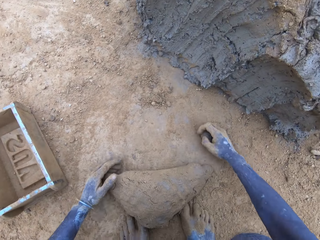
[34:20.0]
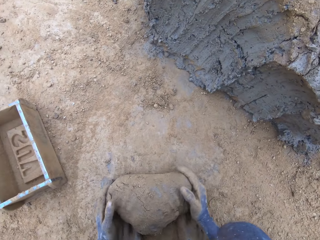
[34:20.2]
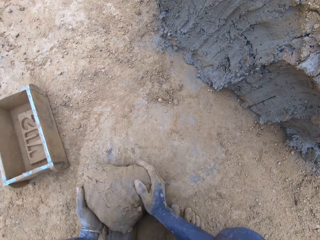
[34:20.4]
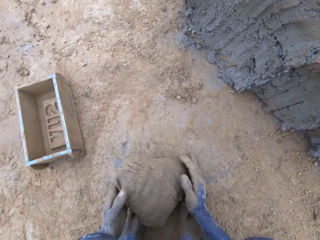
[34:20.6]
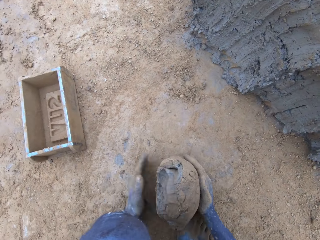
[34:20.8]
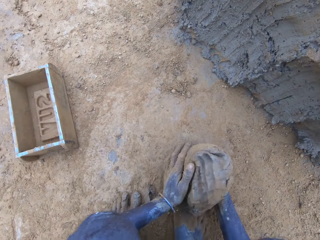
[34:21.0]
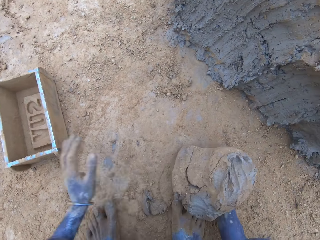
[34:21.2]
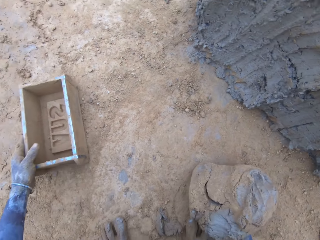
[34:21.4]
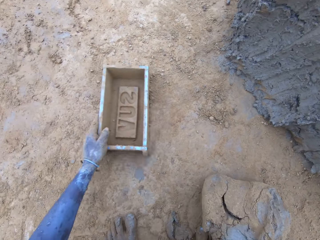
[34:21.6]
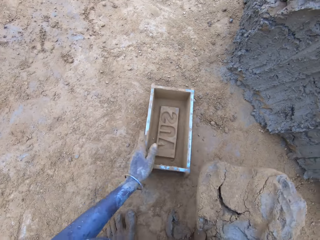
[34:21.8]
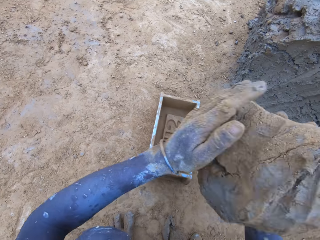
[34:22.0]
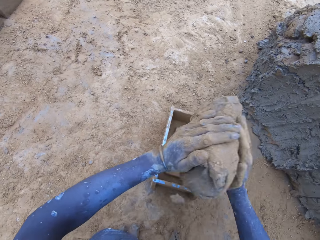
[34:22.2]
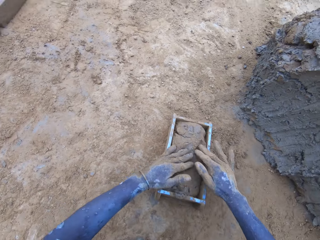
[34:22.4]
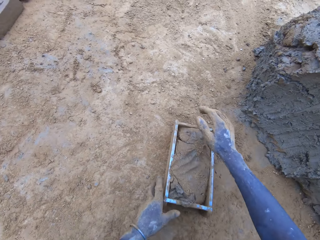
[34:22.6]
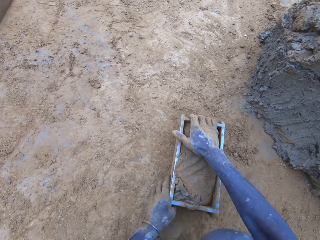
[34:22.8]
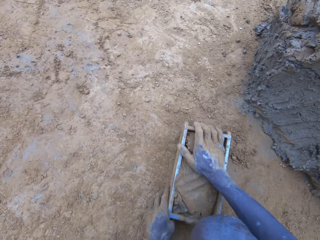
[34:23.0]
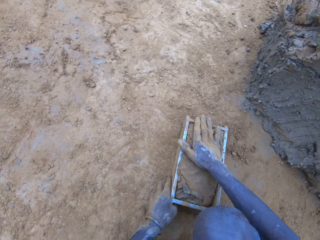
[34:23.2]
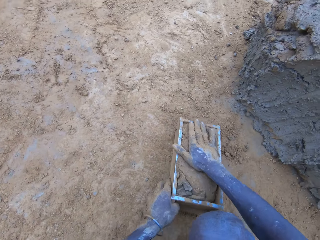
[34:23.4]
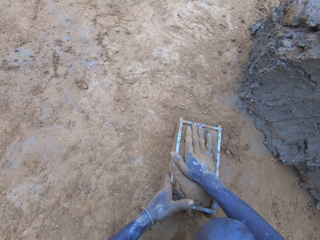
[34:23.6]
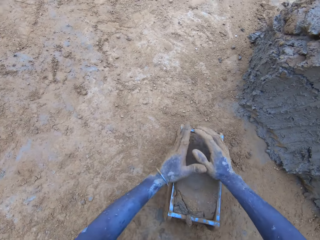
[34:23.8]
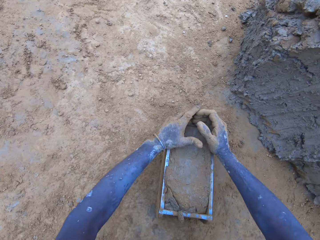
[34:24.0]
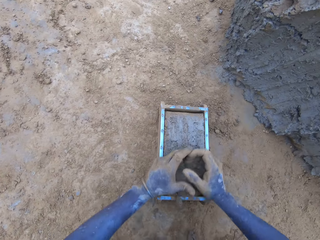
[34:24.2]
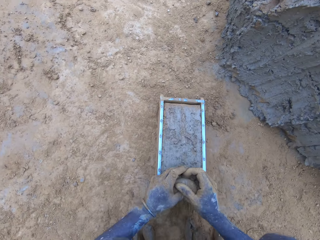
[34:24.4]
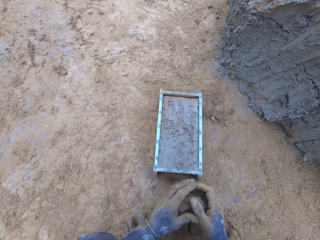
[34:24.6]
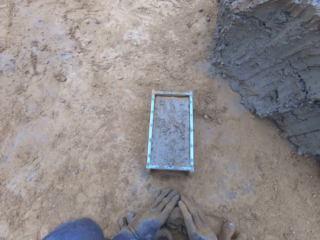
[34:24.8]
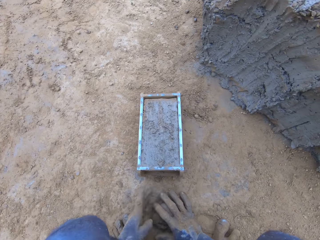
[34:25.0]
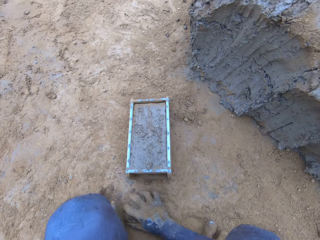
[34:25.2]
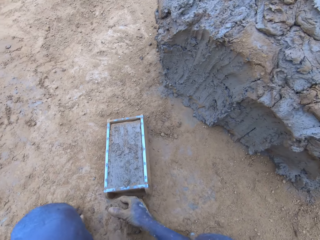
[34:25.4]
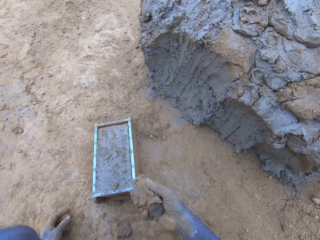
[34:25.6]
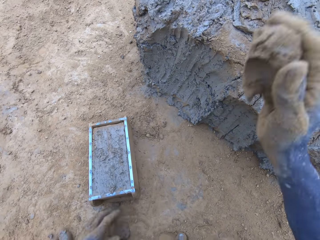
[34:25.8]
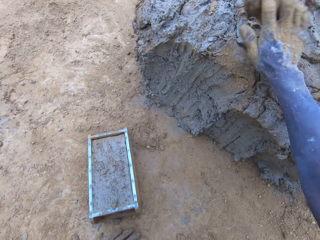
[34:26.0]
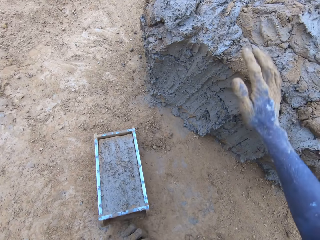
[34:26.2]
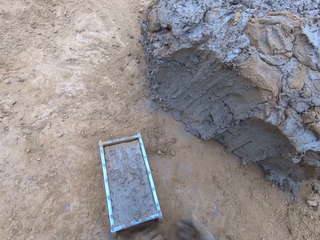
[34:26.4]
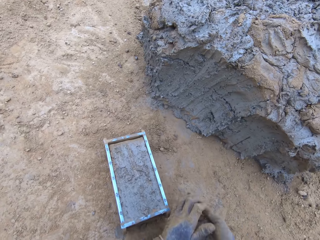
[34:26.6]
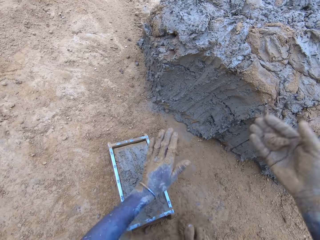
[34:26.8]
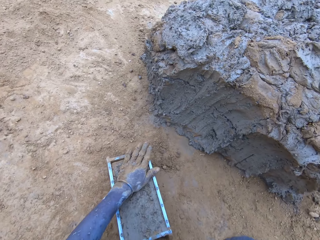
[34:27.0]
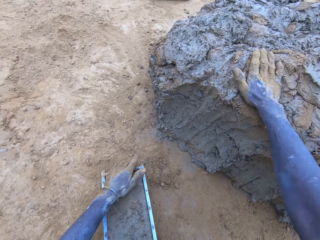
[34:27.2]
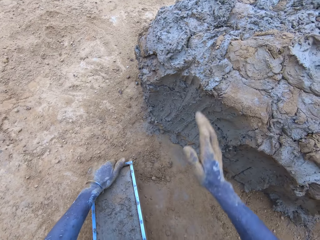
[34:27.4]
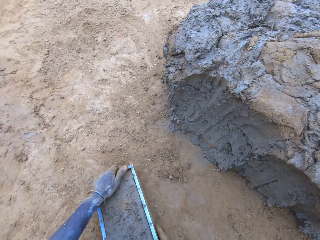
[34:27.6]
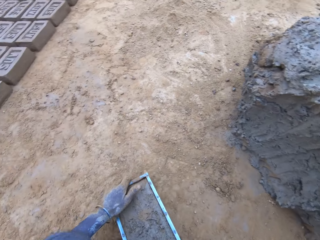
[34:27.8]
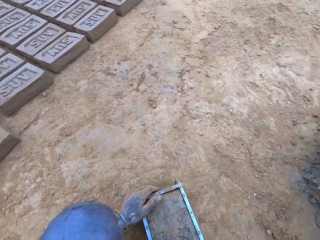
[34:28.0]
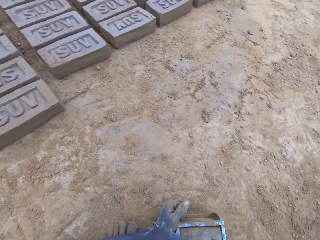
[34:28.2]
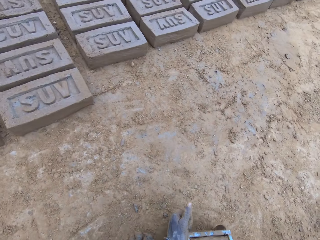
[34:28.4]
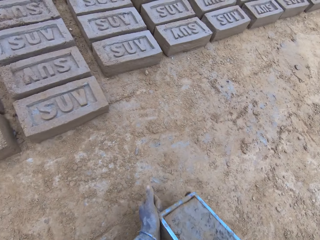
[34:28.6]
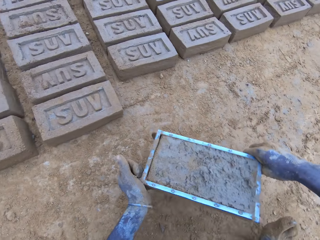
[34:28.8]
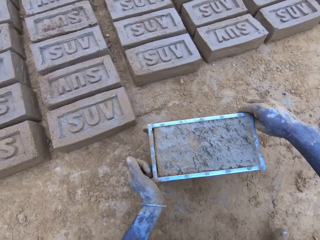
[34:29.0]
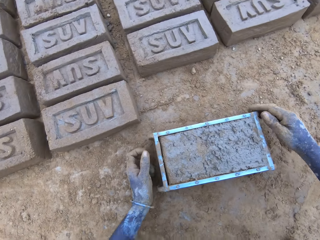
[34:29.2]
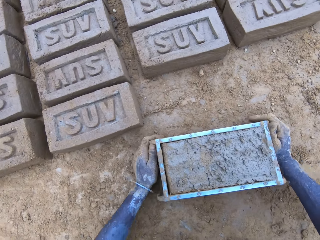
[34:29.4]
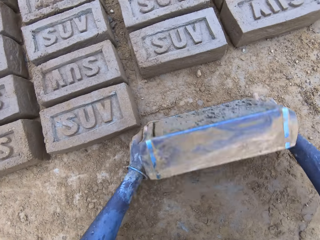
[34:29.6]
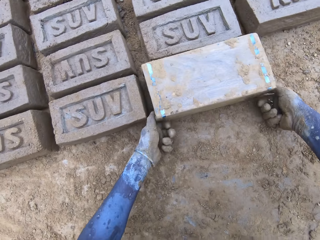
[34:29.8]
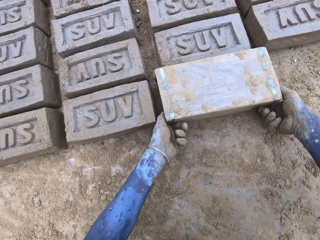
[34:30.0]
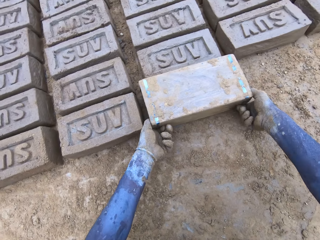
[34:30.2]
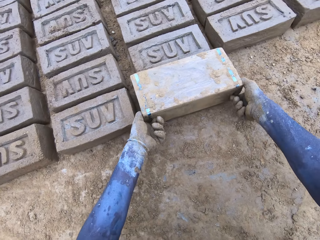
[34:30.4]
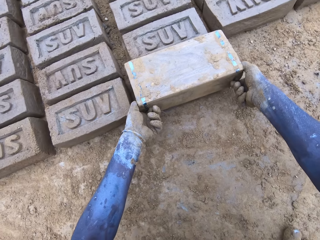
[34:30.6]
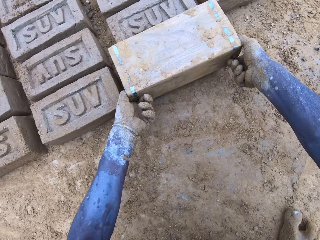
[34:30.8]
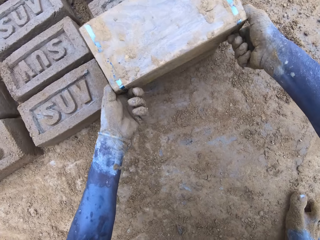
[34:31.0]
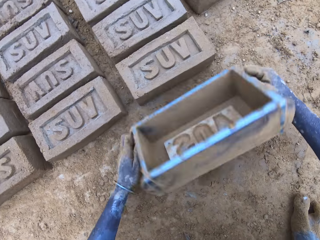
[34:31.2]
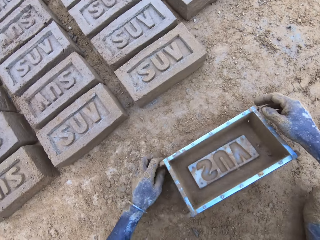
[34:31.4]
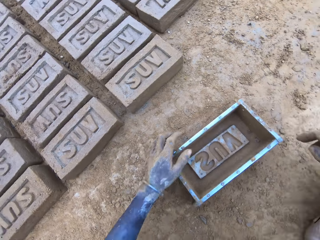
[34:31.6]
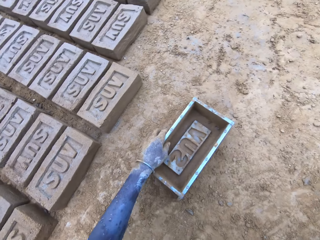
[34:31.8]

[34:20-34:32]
The camera wearer puts mud in the wooden brick moulder or brickmold. They scoop the excess mud on the brickmold, throw the mud on the pile of mud, and pour the mud in the brickmold on the ground. They drop a brick.

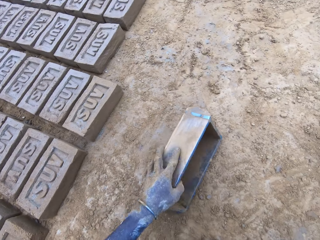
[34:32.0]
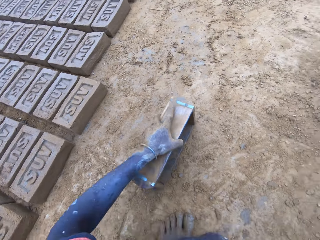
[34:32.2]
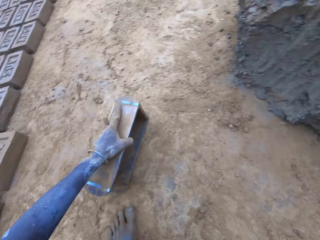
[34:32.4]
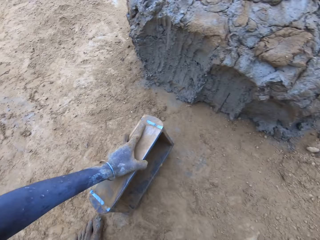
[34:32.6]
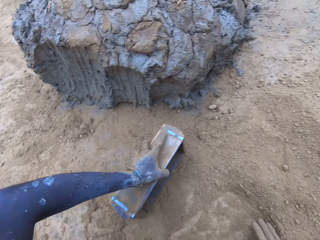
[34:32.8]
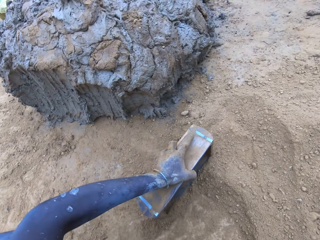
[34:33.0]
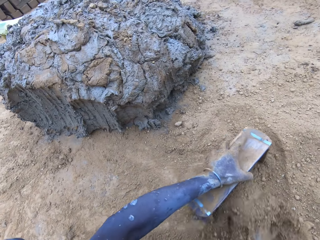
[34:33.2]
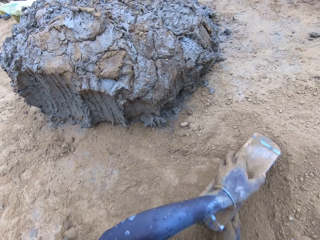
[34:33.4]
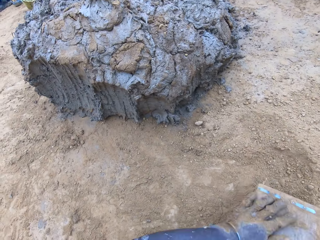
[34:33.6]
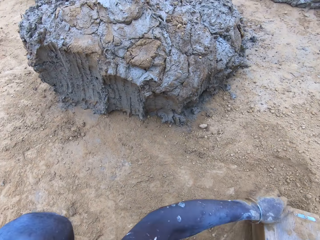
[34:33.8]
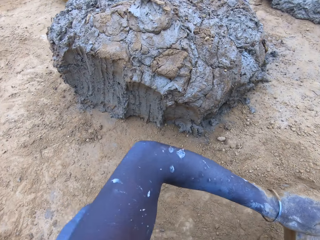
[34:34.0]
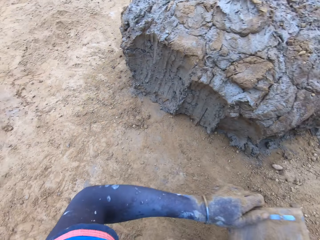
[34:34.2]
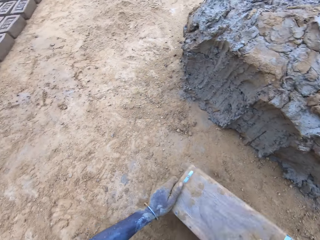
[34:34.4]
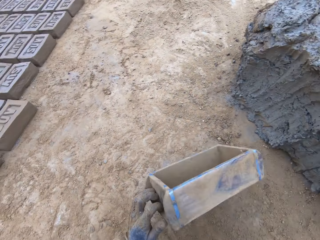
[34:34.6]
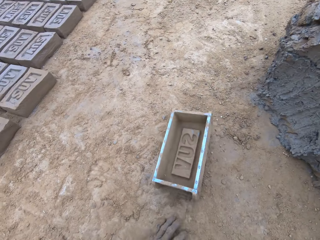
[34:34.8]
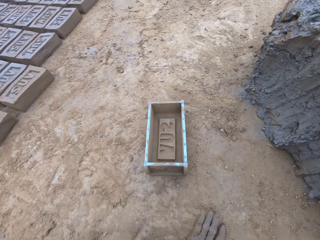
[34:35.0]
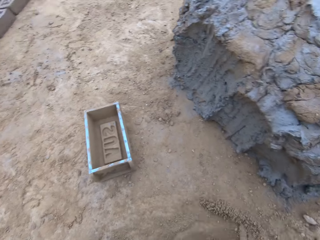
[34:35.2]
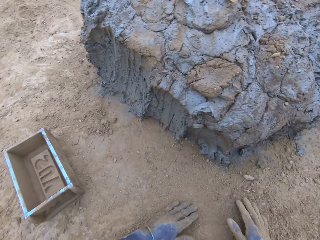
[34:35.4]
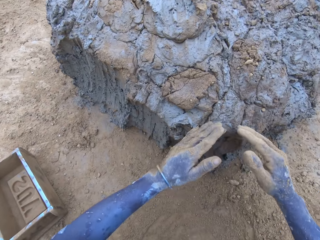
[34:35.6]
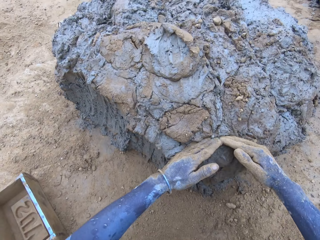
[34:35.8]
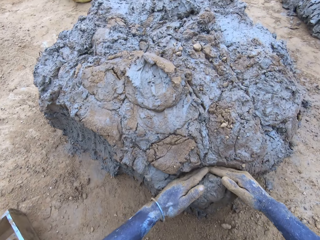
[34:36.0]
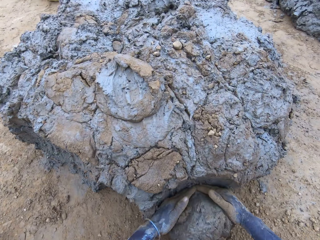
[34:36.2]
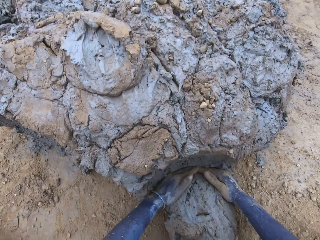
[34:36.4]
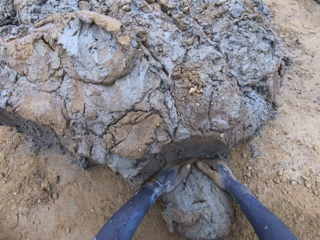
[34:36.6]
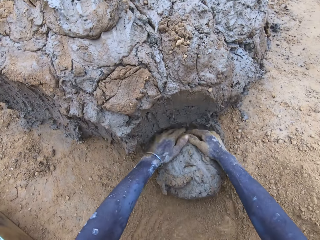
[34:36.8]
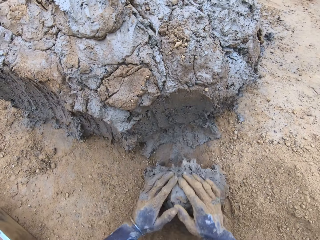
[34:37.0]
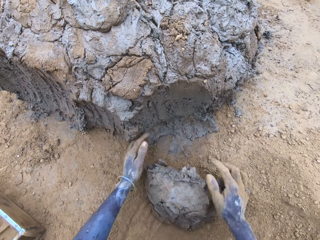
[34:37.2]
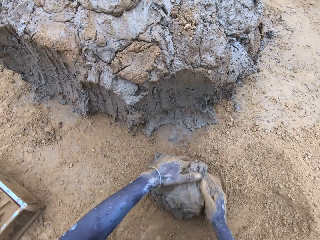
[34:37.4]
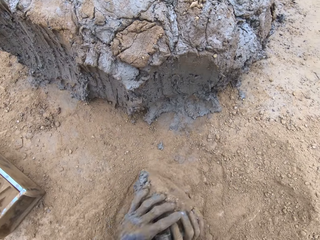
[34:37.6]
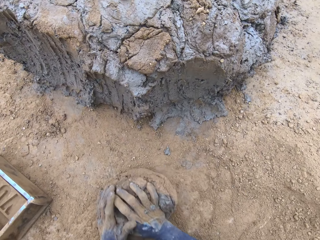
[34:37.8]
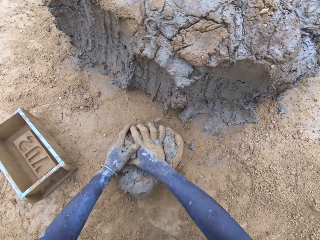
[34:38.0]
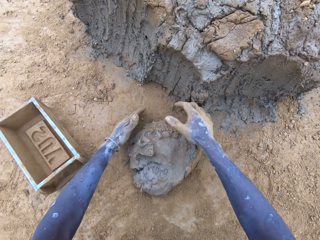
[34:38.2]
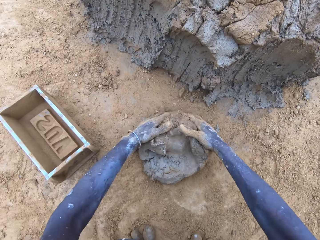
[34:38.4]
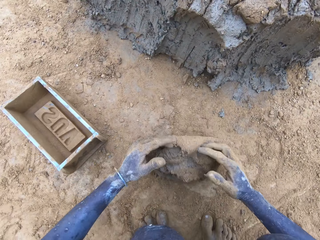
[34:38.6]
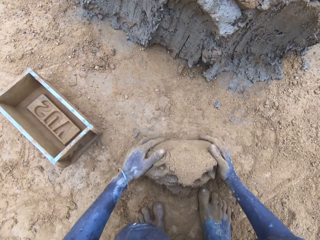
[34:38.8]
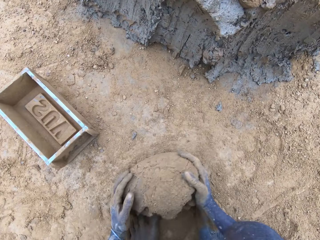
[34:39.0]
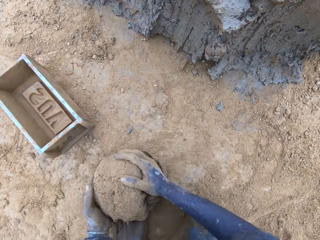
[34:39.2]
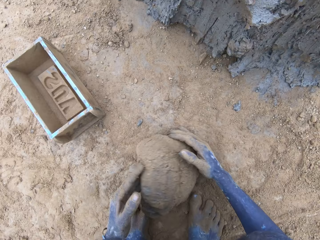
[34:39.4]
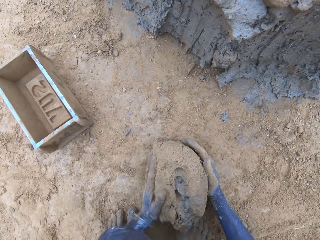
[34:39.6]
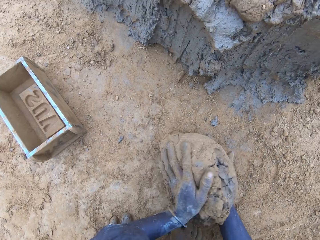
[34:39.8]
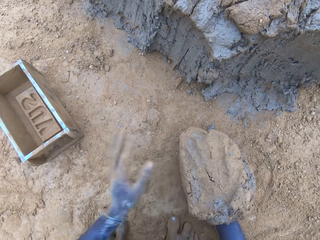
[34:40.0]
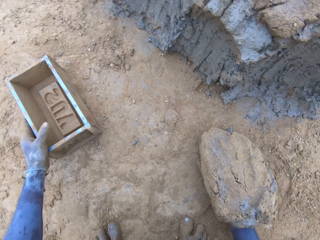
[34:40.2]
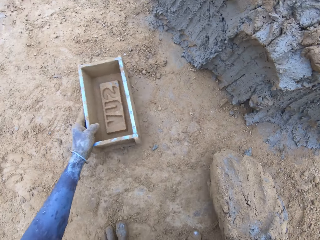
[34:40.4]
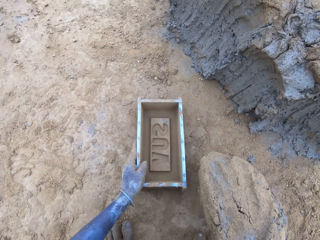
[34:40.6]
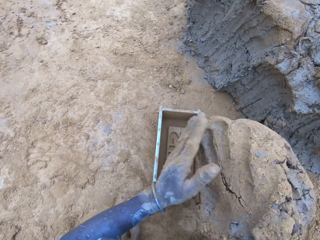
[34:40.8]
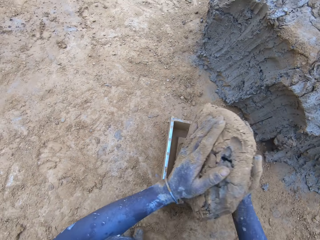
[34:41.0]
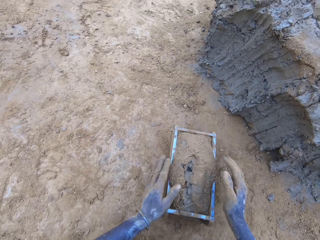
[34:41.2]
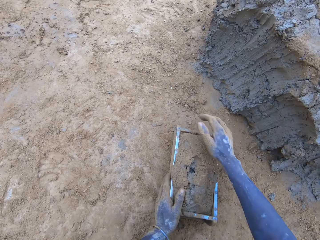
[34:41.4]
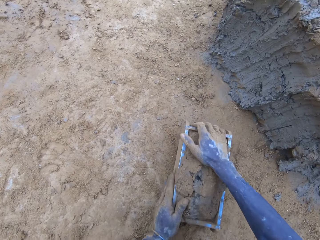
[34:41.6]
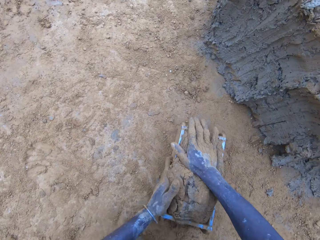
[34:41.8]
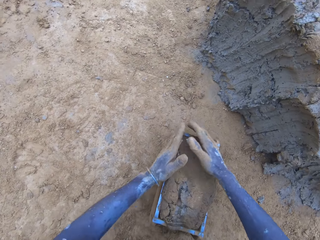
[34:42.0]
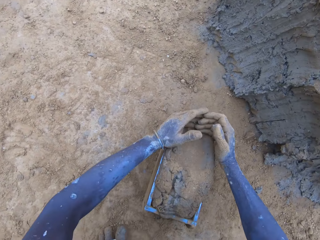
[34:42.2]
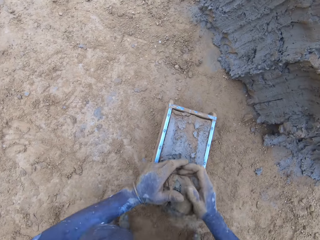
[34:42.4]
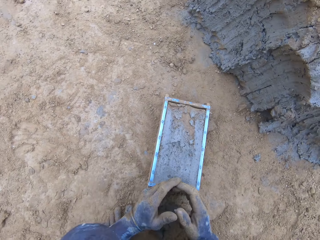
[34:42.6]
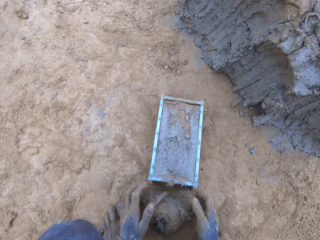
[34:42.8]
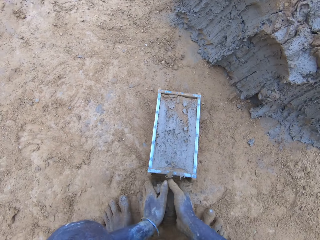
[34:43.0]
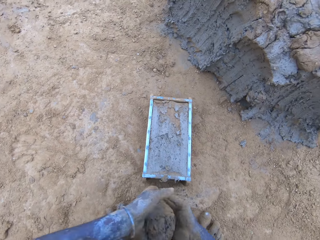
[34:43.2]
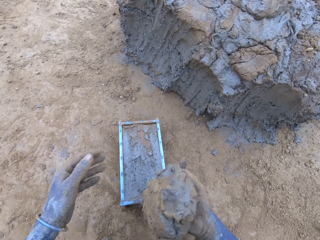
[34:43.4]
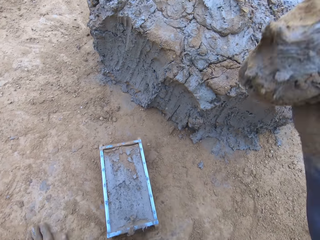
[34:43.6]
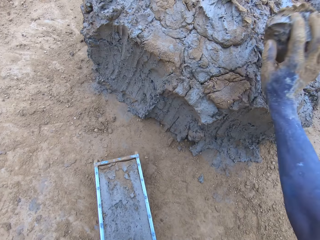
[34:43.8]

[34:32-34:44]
The camera wearer puts soil in the wooden brick moulder or brickmold, pours the soil from the brickmold, and scoops mud. They put the mud in the wooden brick moulder and scoop the excess mud on the brickmold.
